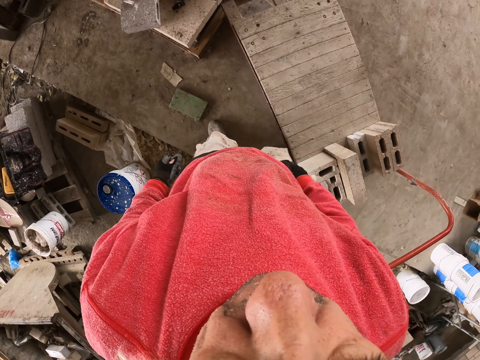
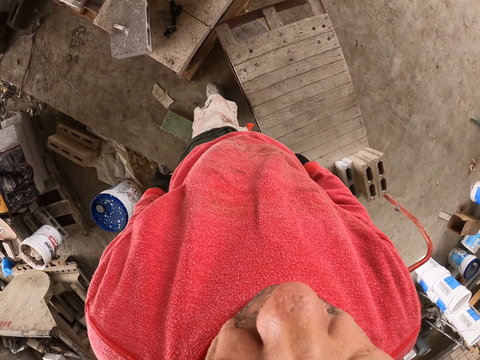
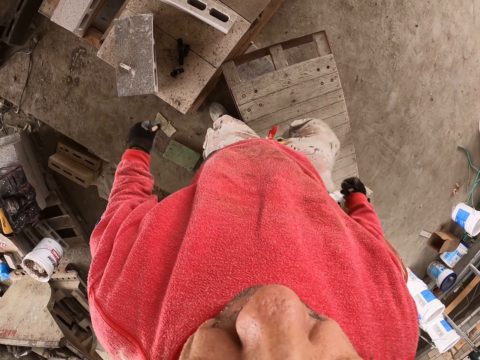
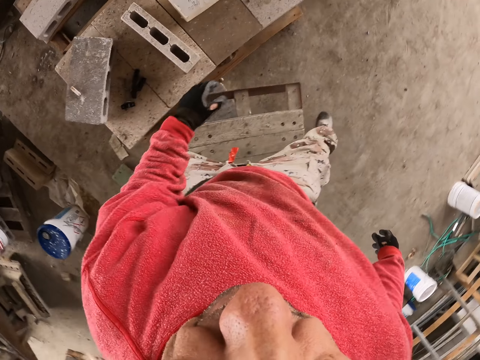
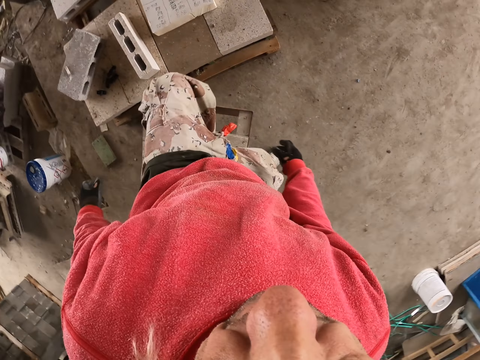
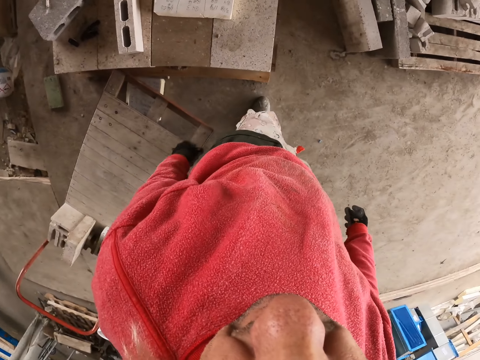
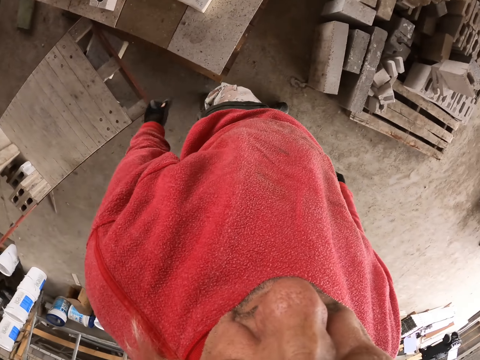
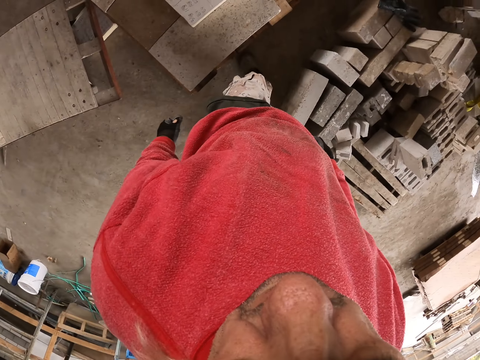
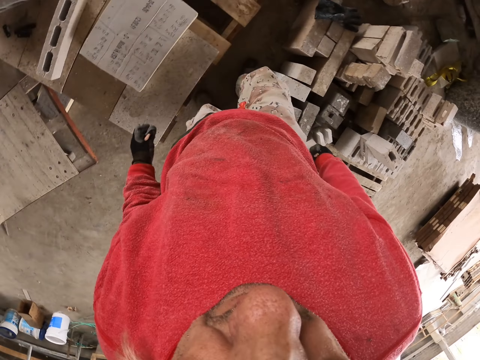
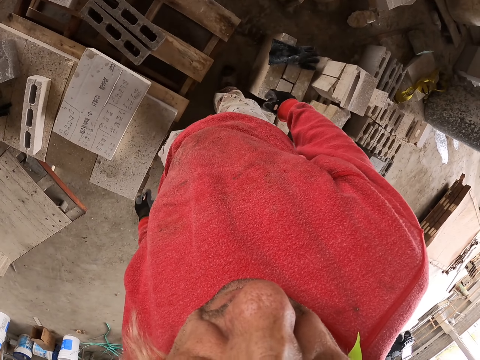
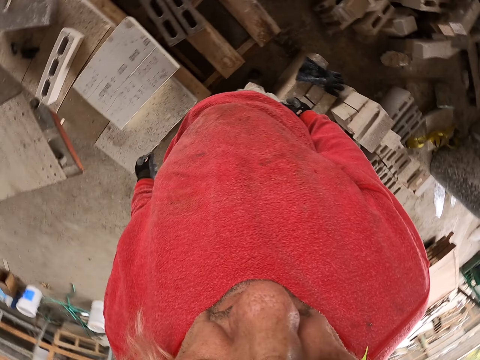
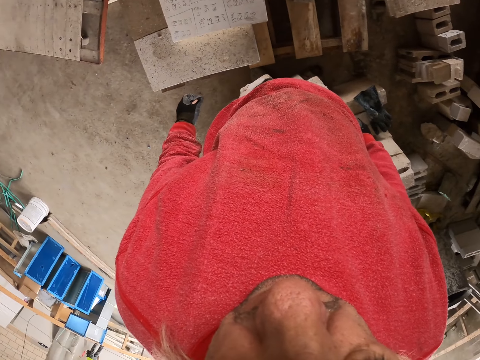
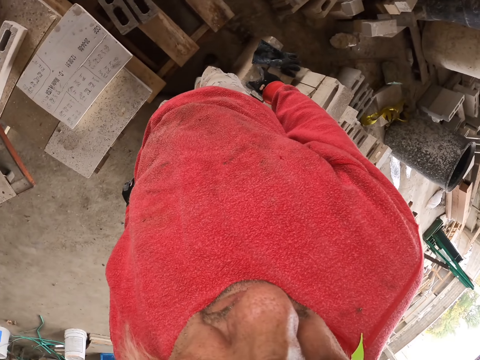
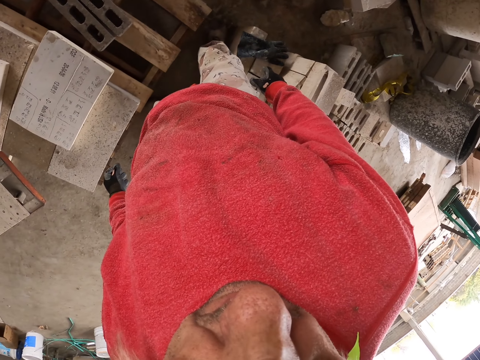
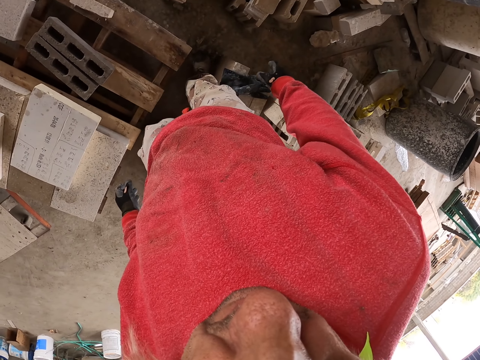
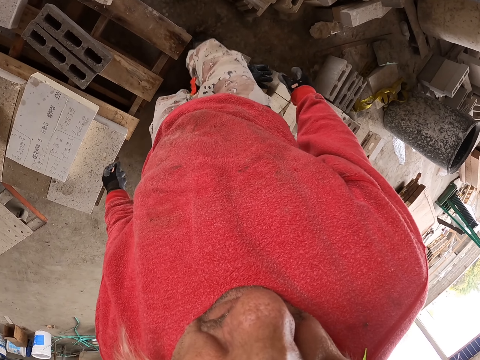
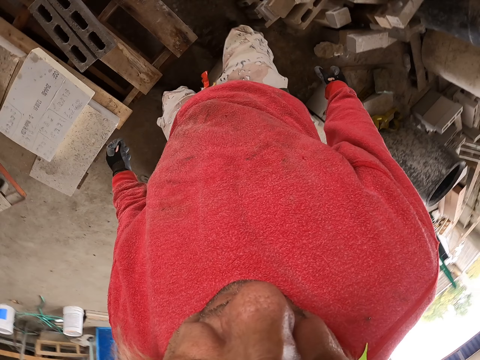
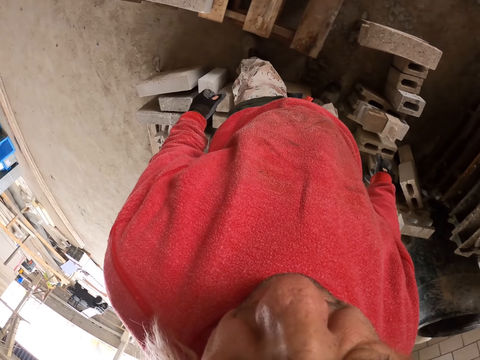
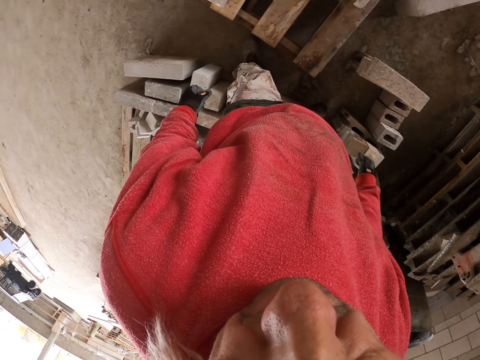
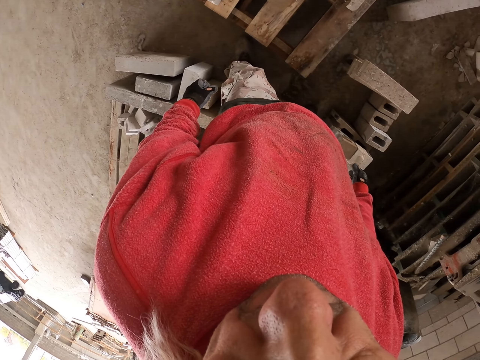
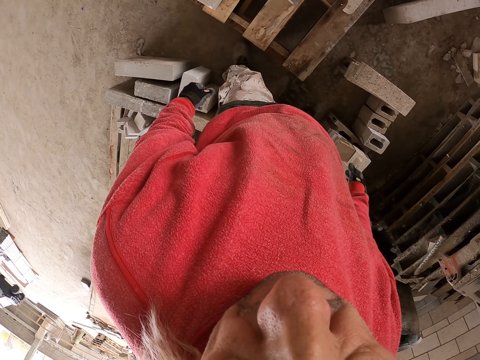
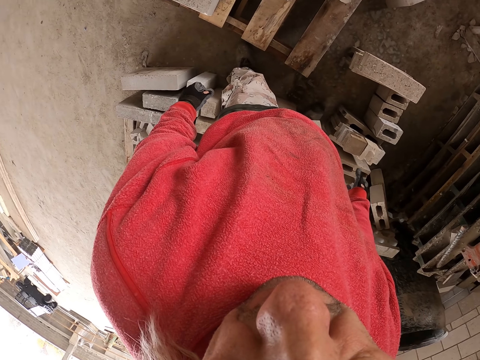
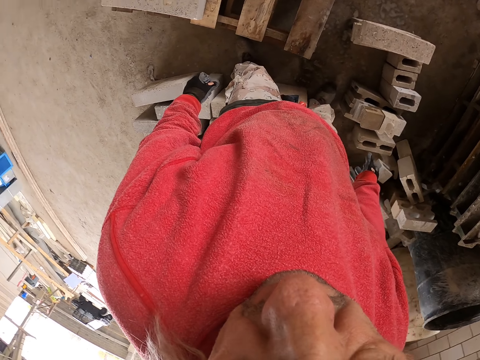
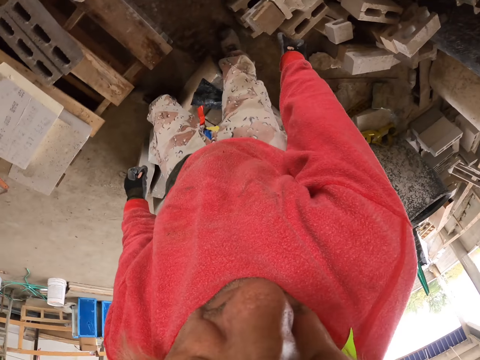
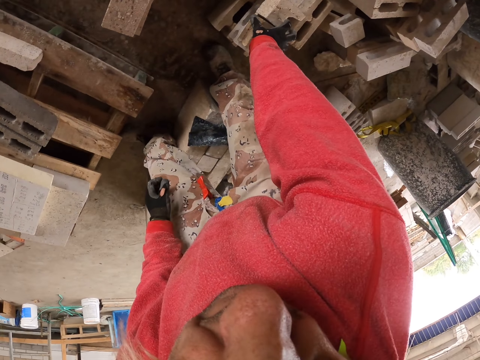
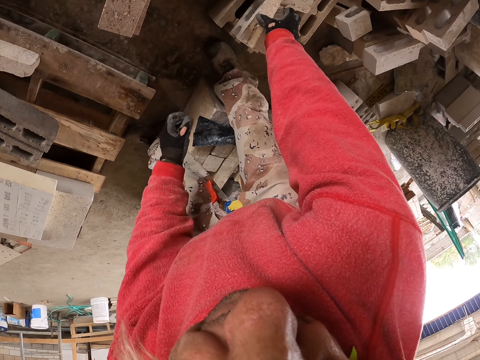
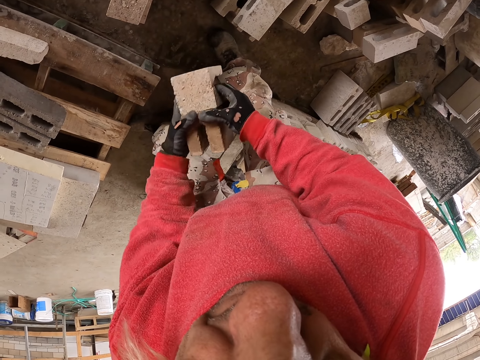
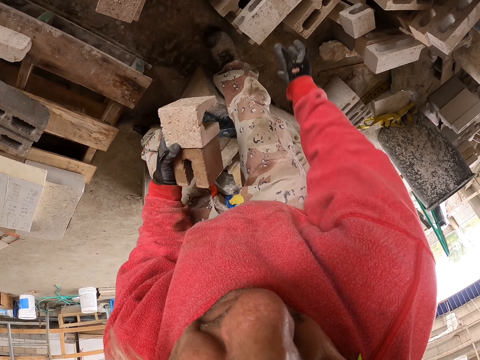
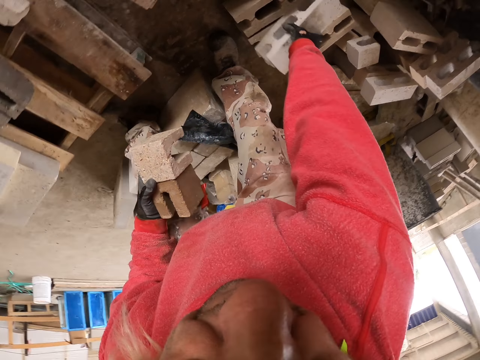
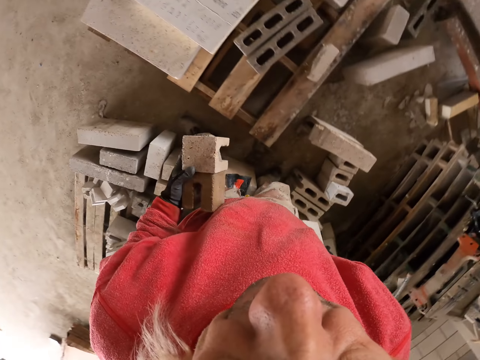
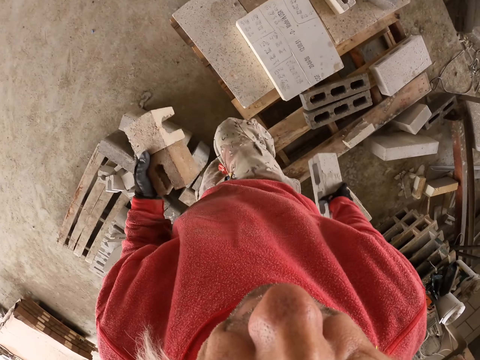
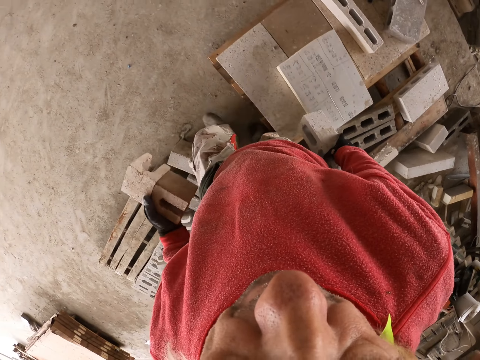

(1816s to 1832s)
The camera wearer walks. They grab a brick. They touch the bricks.

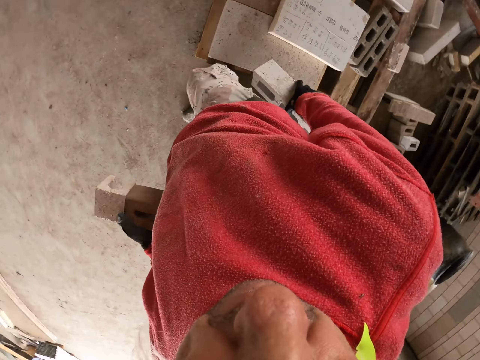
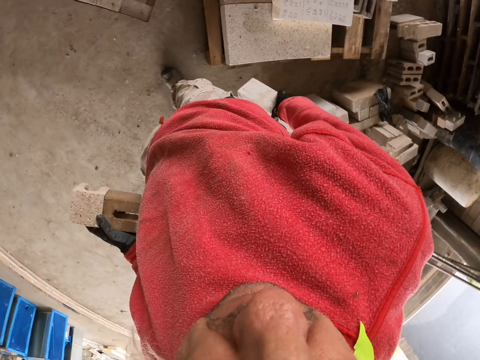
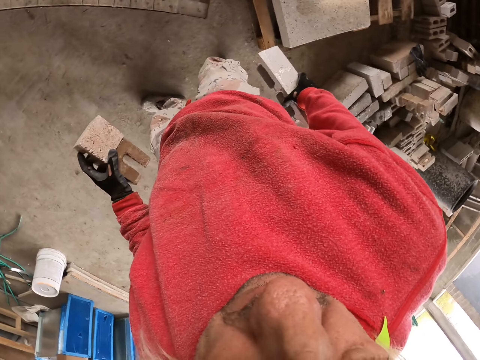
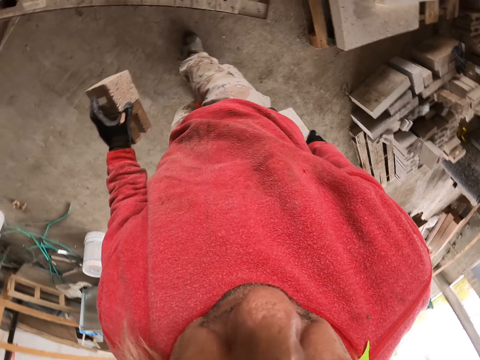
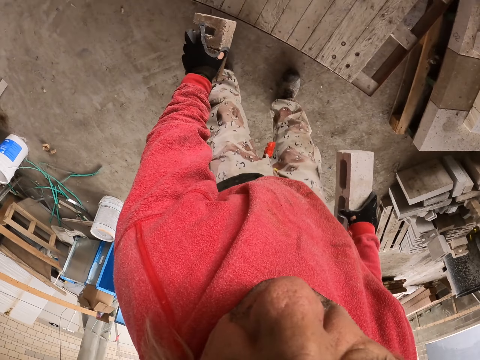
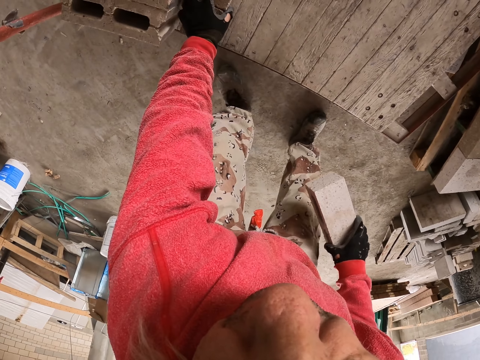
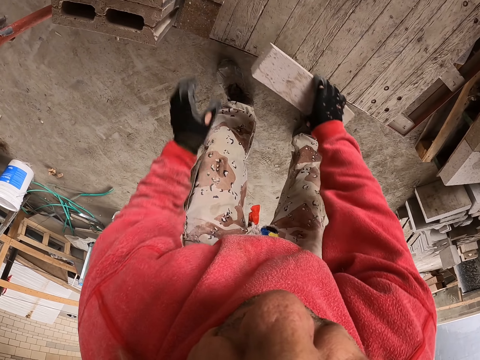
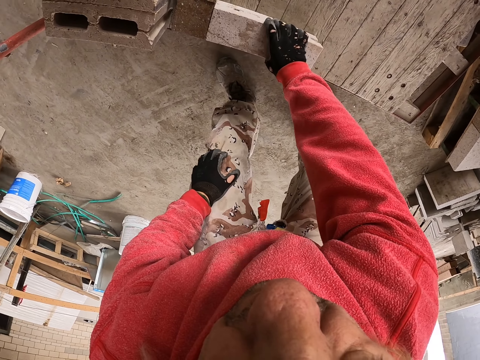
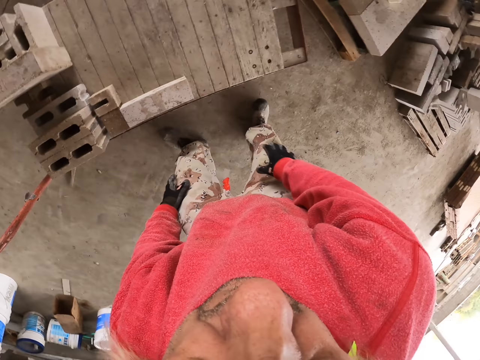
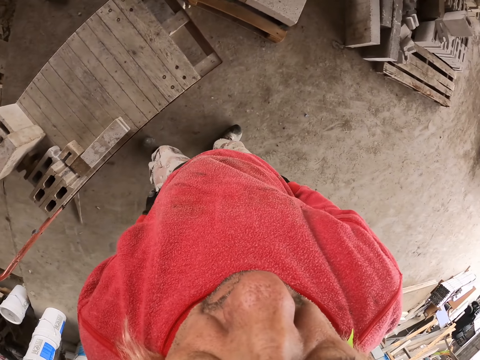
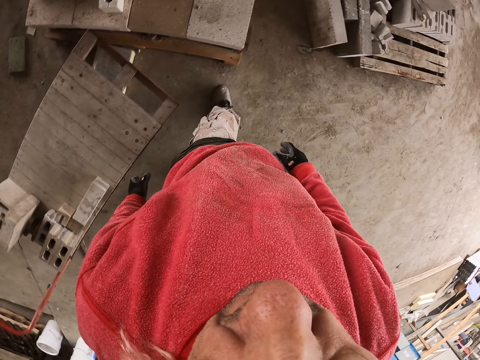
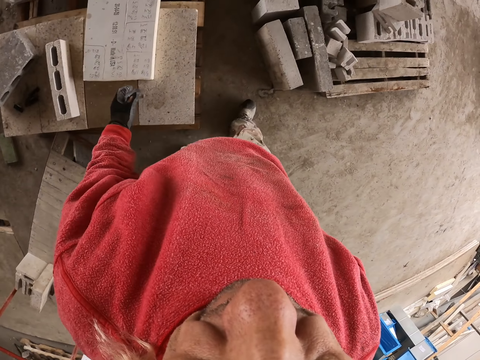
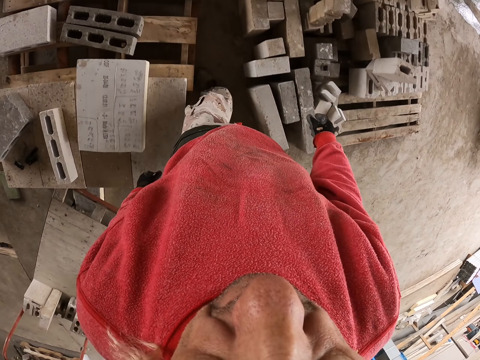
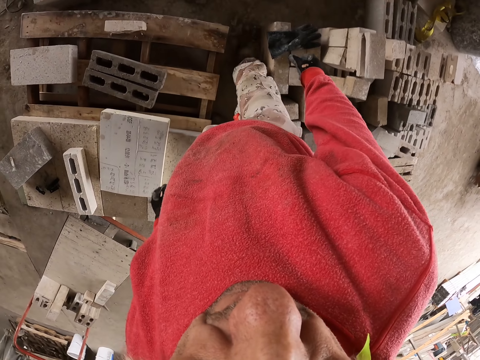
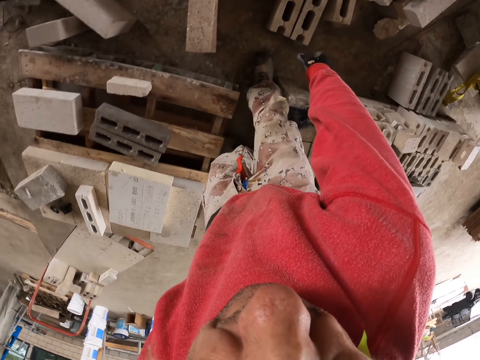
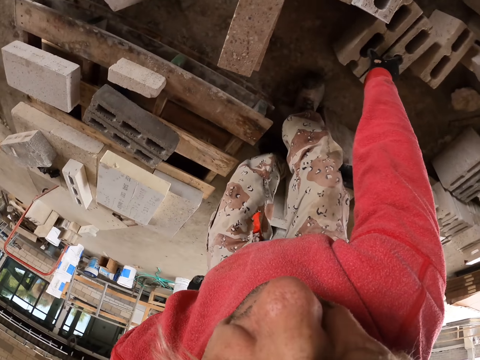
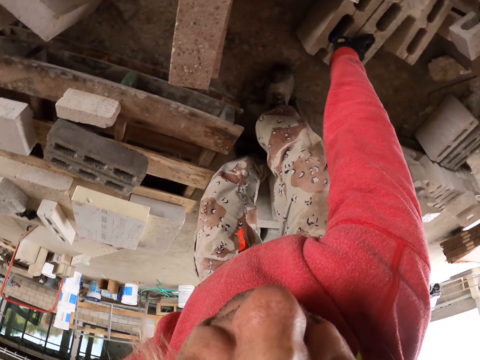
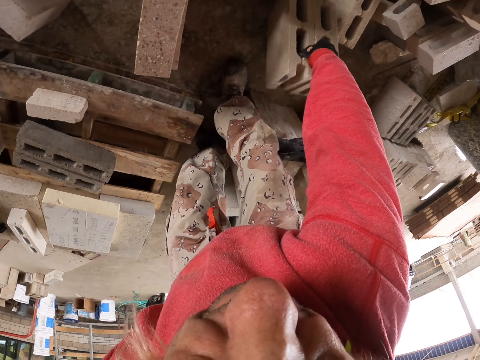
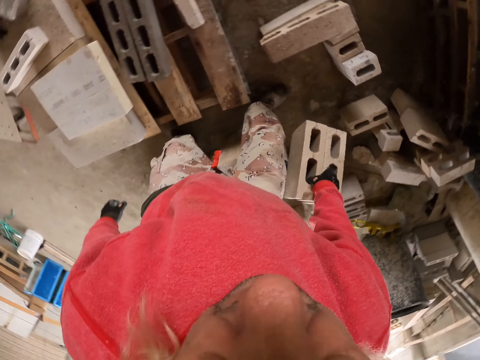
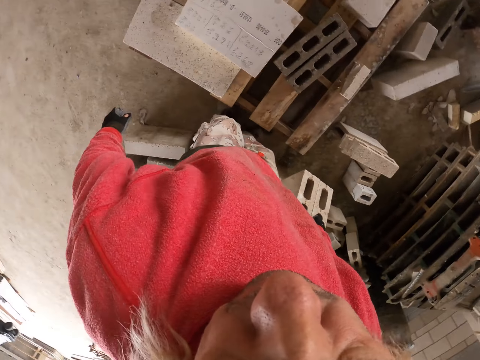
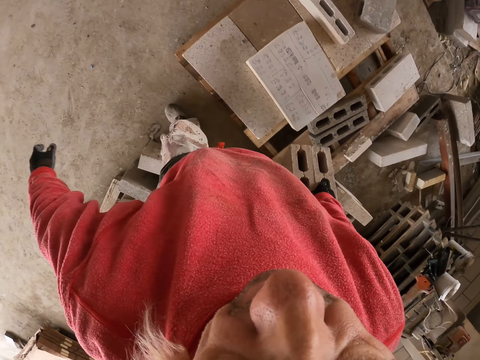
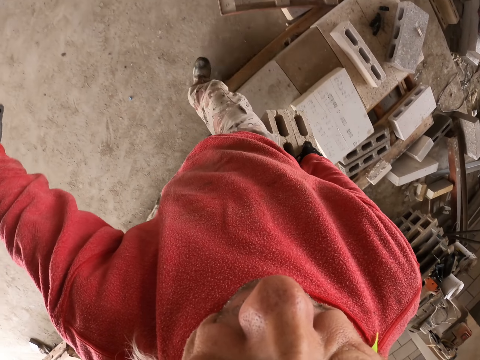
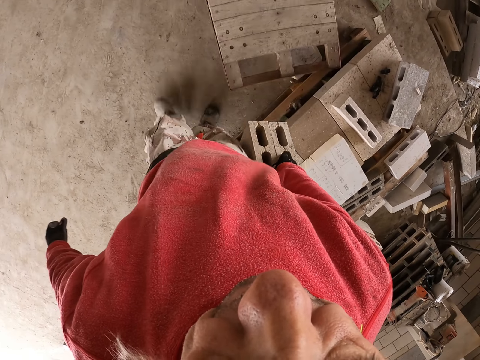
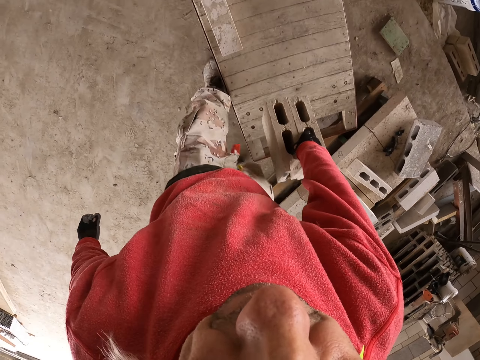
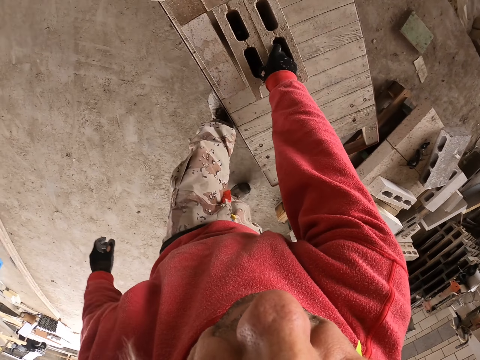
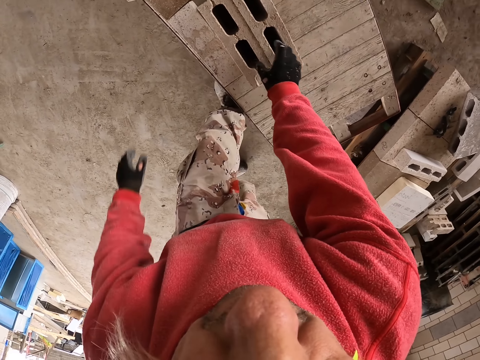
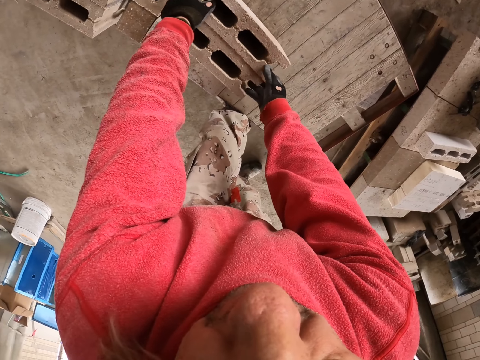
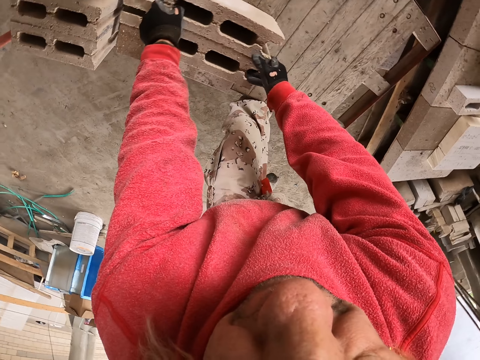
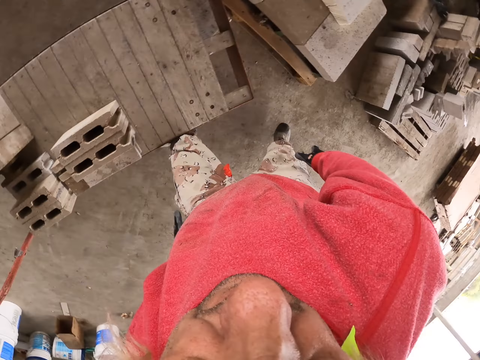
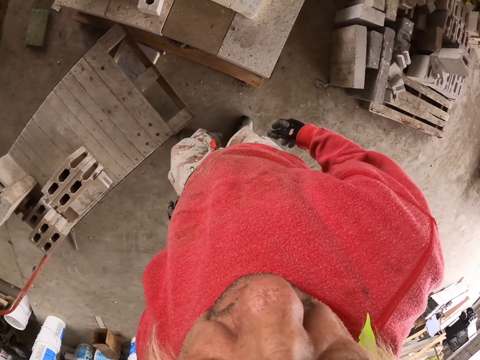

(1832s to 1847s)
The camera wearer walks. They put the bricks on the construction trolley. They touch the bricks. They grab the bricks. They walk. They put the bricks on the construction trolley. They touch the bricks.
